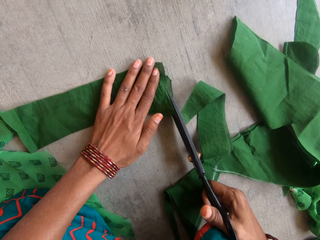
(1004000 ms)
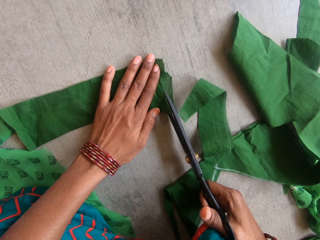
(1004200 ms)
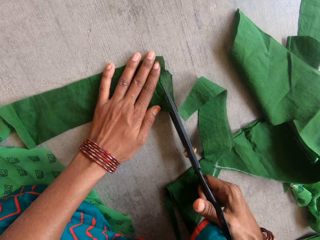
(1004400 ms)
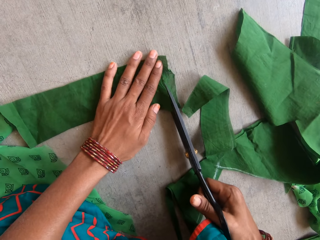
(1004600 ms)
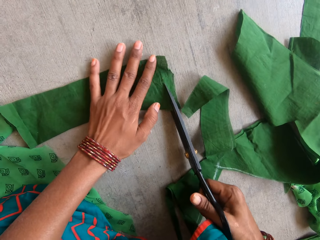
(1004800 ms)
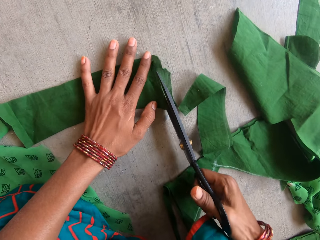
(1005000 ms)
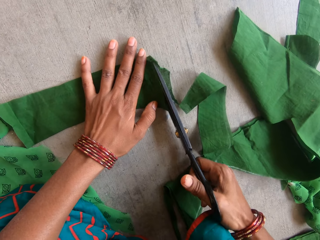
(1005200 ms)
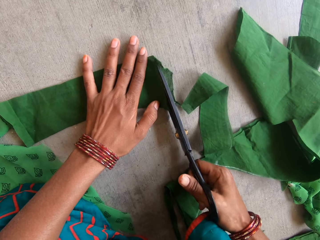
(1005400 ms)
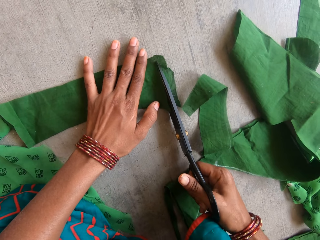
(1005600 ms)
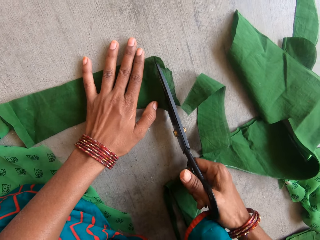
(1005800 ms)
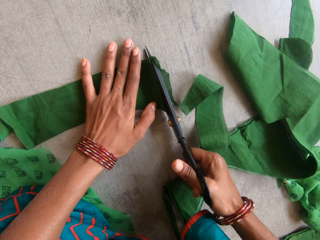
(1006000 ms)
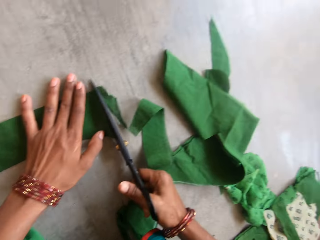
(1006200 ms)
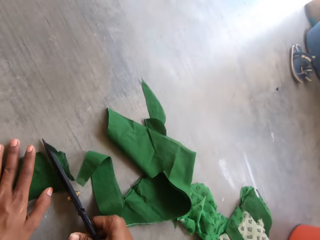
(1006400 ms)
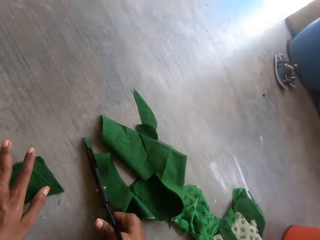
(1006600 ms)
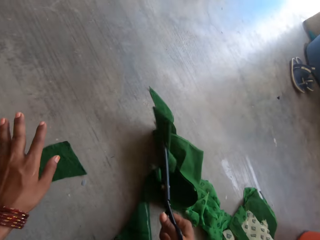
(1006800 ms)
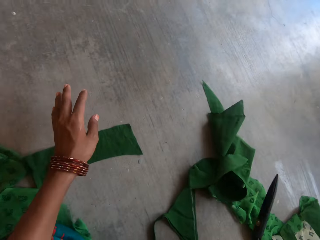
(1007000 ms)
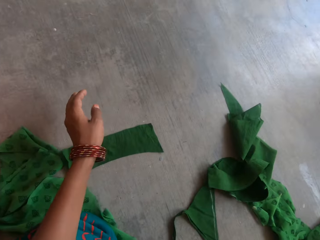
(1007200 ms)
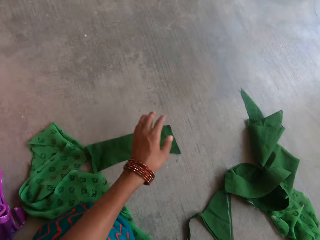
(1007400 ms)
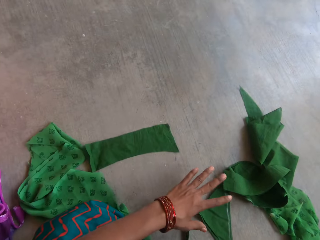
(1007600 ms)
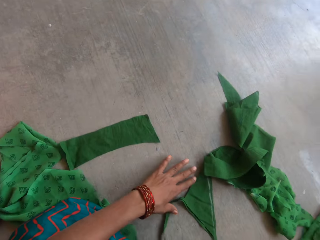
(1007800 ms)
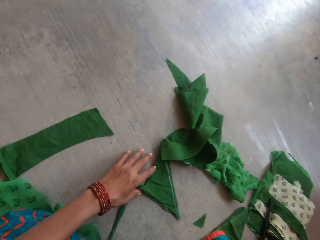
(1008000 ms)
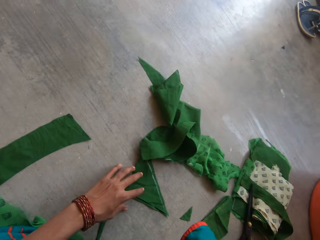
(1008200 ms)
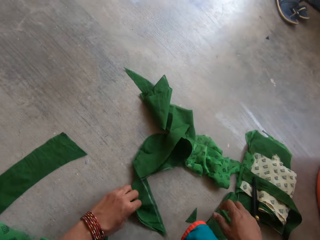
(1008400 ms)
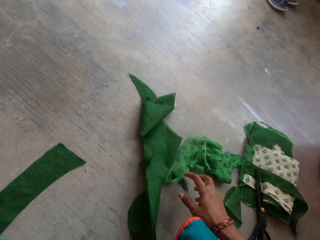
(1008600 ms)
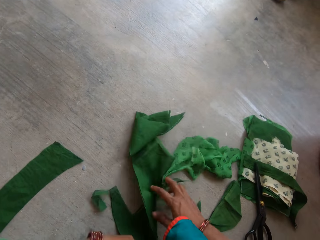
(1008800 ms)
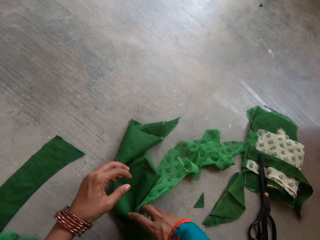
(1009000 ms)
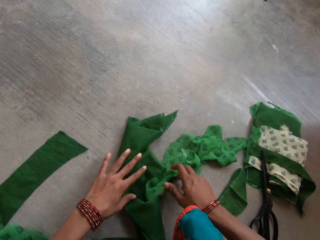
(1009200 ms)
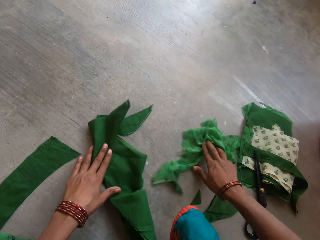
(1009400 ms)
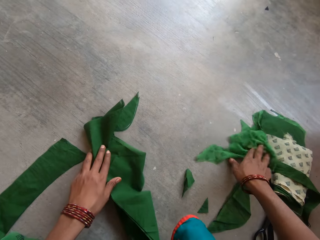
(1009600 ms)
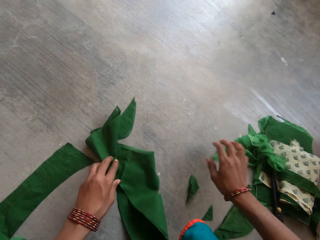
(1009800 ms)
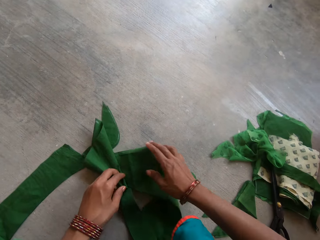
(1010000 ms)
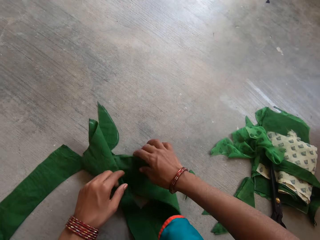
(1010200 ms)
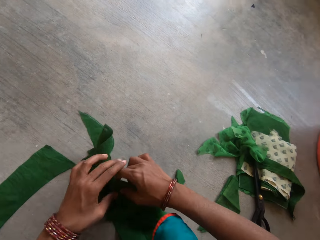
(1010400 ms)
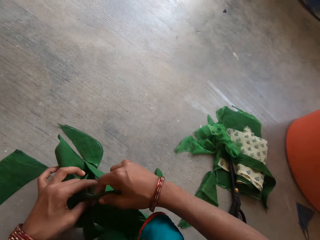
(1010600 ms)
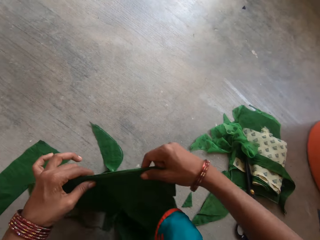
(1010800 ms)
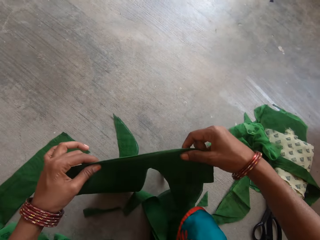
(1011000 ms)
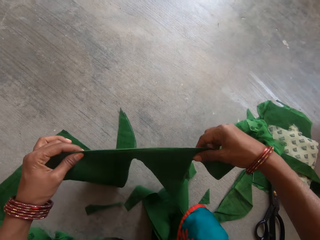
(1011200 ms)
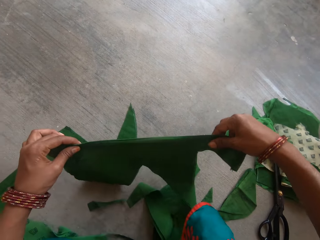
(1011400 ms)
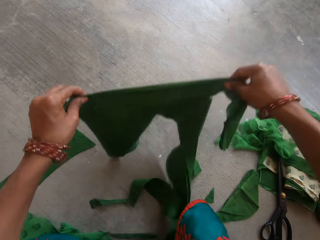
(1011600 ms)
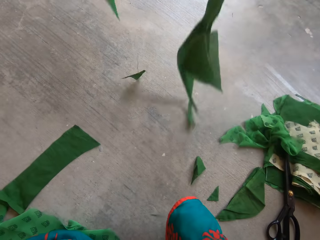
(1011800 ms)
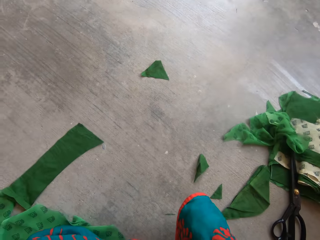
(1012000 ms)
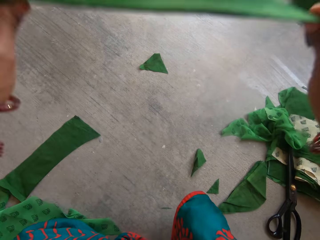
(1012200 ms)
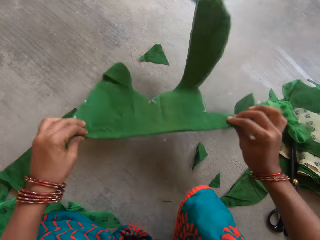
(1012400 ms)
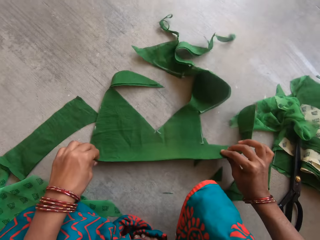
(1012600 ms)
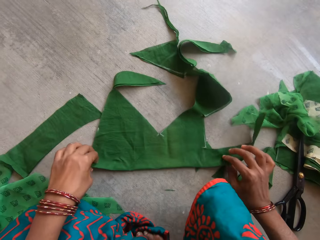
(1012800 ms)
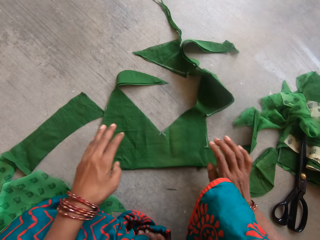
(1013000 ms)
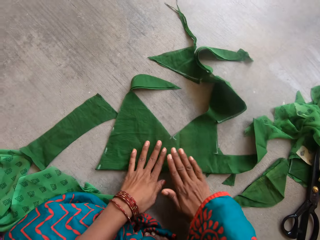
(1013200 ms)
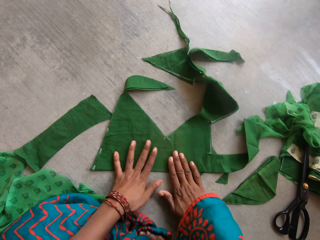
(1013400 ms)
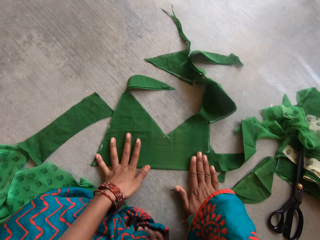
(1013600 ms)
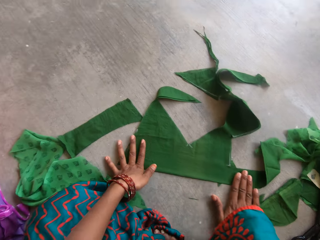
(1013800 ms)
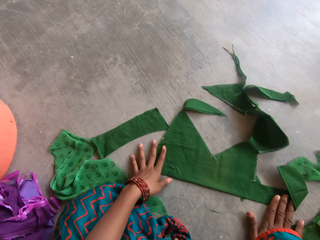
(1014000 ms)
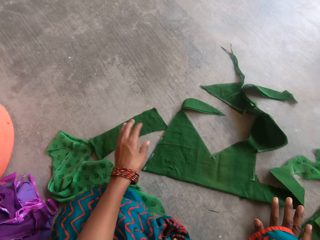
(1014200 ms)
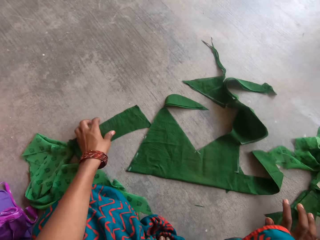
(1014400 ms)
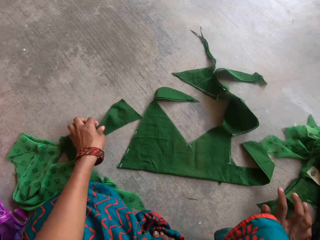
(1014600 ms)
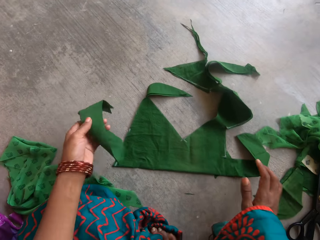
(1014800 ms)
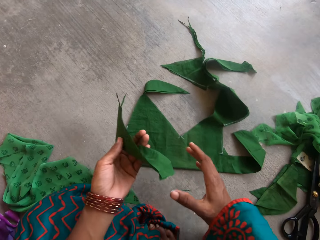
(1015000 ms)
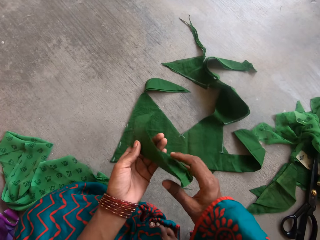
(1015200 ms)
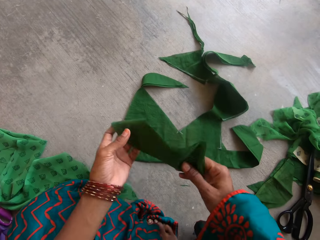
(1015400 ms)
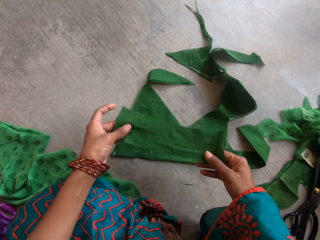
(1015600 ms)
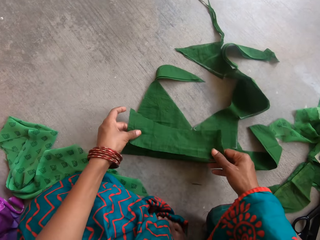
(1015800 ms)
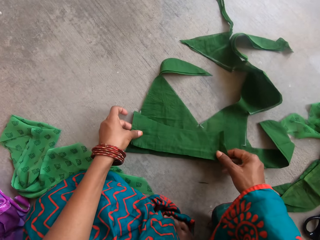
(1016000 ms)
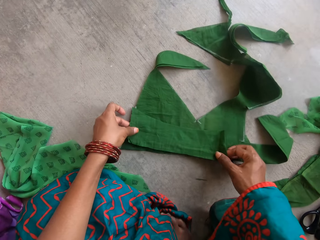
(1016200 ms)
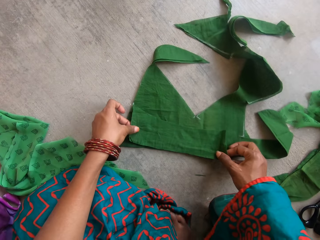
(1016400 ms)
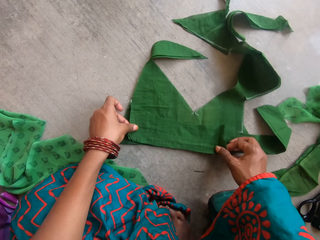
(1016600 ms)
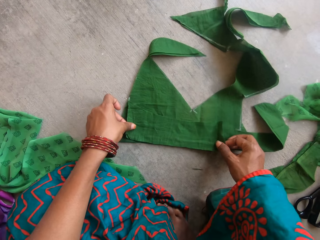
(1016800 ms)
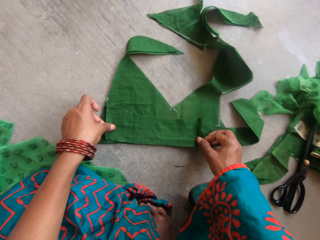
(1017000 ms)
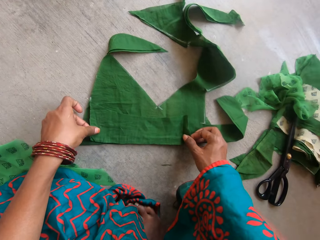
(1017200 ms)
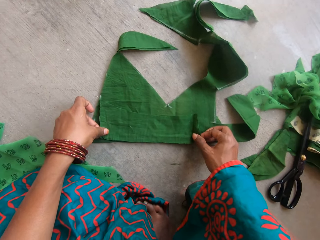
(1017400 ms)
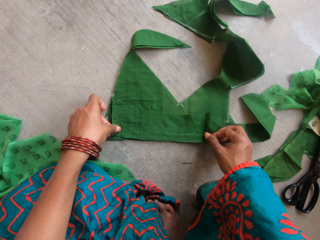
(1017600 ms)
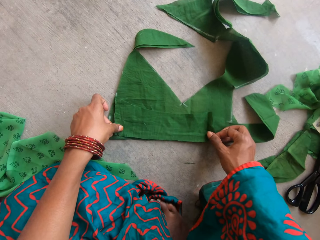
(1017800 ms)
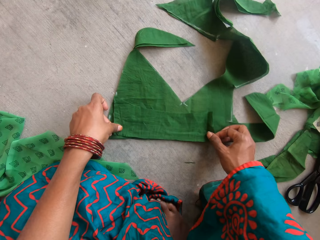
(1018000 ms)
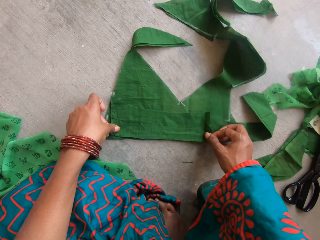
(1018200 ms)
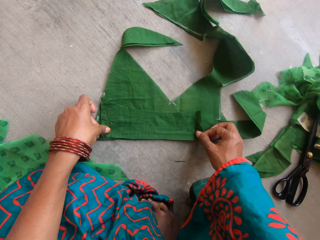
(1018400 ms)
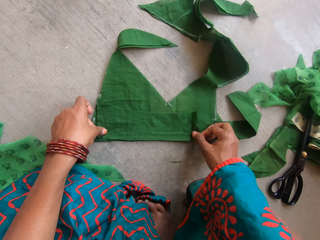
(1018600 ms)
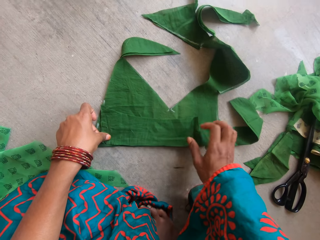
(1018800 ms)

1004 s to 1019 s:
The camera wearer cuts the piece of cloth with a pair of scissors. She drops the pair of scissors on the floor with her right hand. She holds the piece of cloth on the floor and adjusts the fabric pattern on the floor with her hands. She puts the piece of cloth on the floor and holds the piece of cloth on the floor. She picks up the second portion of the fabric pattern on the floor with her left hand. She holds the piece of cloth on the floor and places the second portion of the fabric pattern on the fabric pattern.

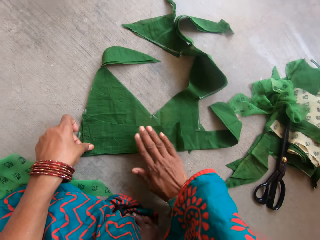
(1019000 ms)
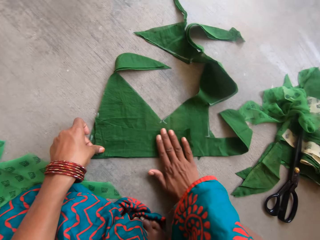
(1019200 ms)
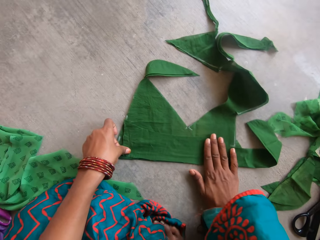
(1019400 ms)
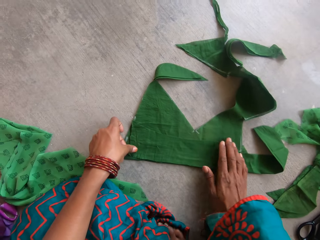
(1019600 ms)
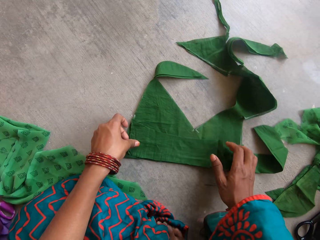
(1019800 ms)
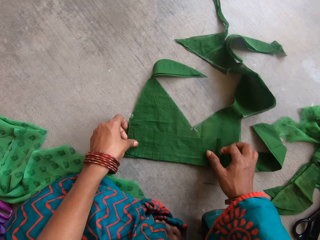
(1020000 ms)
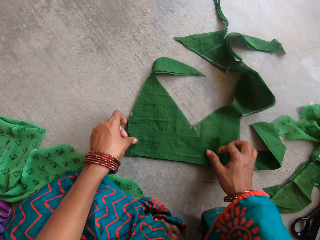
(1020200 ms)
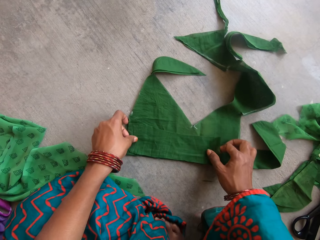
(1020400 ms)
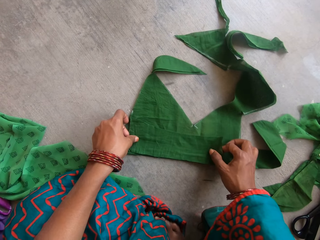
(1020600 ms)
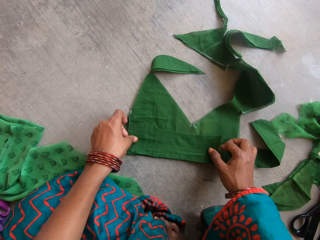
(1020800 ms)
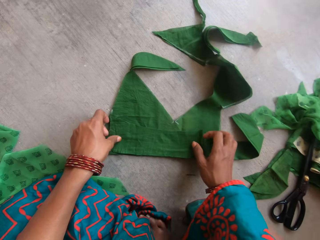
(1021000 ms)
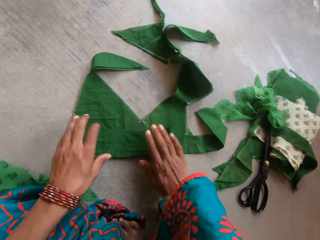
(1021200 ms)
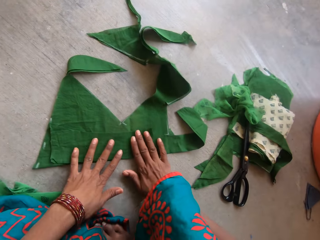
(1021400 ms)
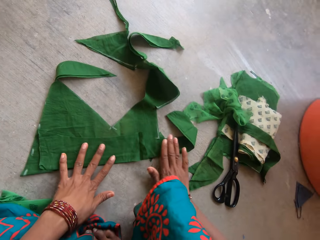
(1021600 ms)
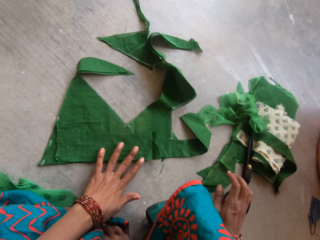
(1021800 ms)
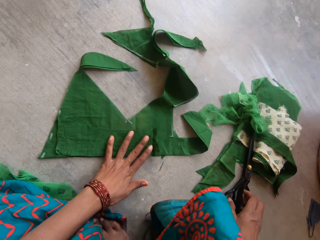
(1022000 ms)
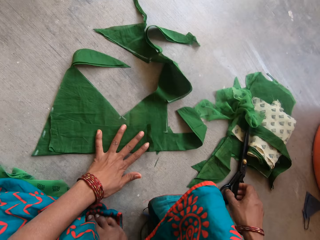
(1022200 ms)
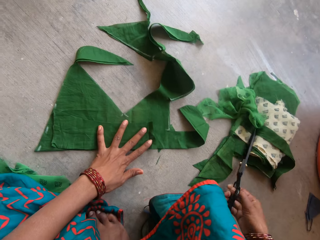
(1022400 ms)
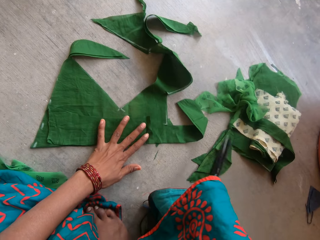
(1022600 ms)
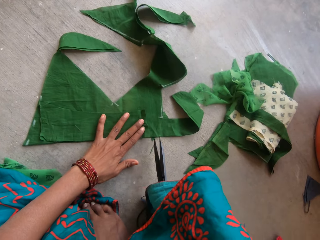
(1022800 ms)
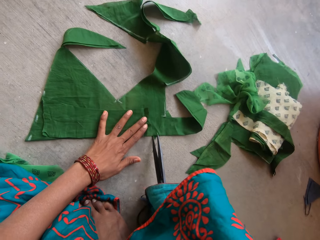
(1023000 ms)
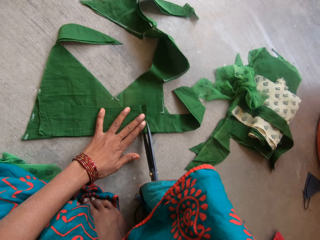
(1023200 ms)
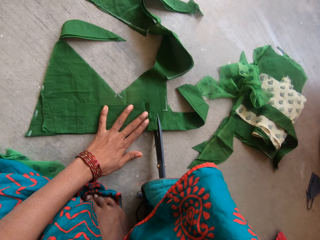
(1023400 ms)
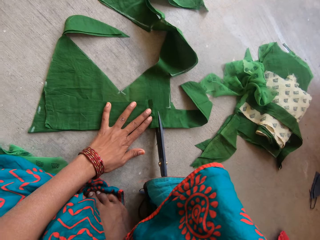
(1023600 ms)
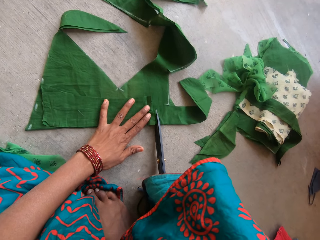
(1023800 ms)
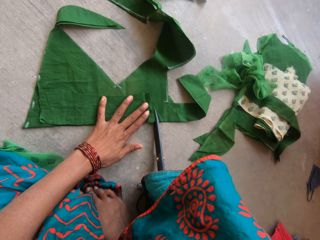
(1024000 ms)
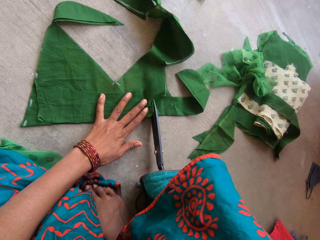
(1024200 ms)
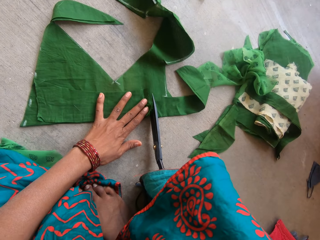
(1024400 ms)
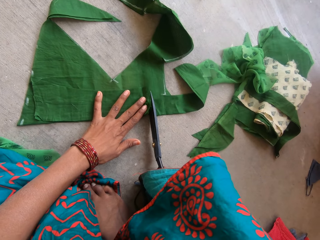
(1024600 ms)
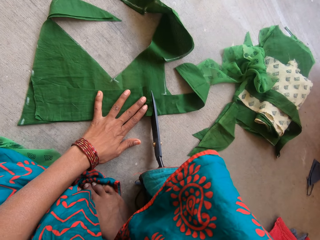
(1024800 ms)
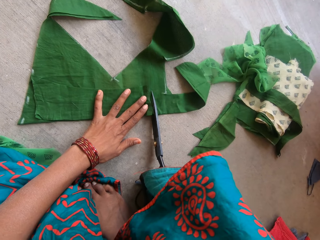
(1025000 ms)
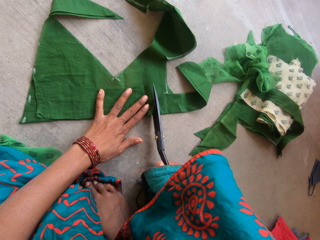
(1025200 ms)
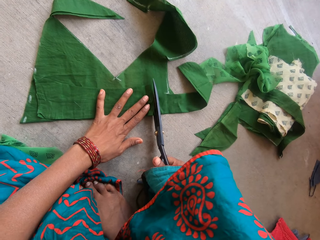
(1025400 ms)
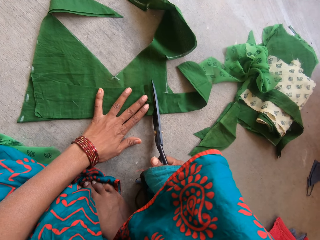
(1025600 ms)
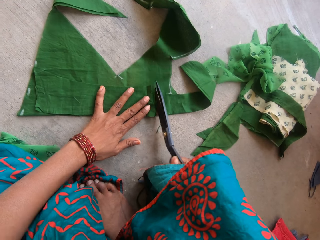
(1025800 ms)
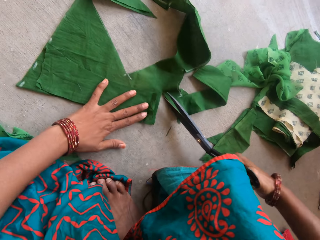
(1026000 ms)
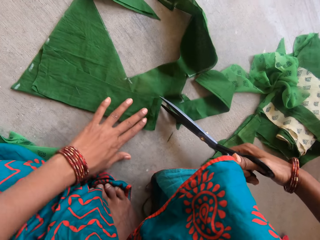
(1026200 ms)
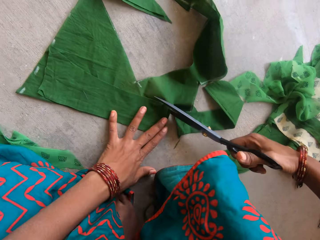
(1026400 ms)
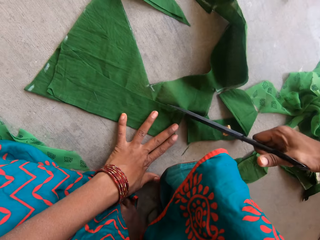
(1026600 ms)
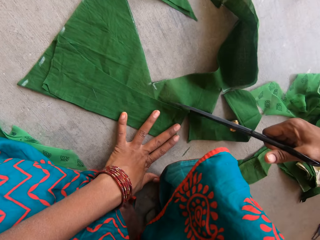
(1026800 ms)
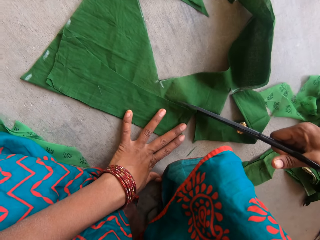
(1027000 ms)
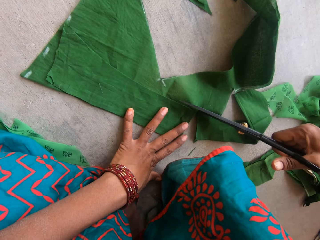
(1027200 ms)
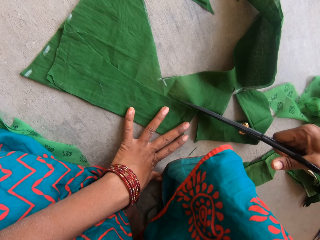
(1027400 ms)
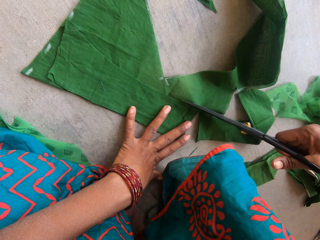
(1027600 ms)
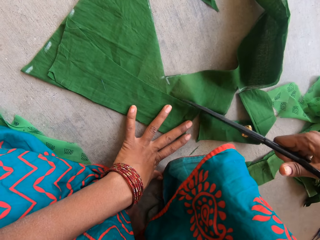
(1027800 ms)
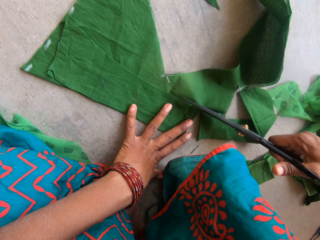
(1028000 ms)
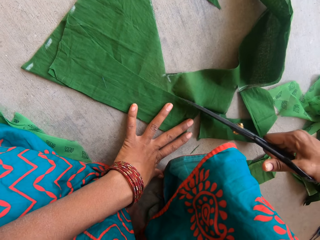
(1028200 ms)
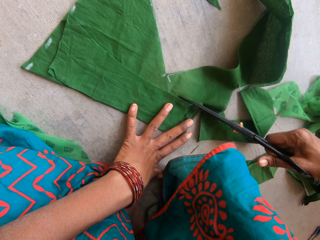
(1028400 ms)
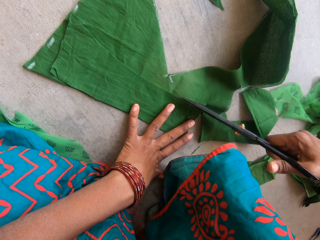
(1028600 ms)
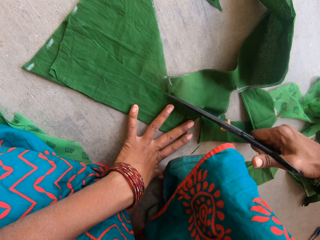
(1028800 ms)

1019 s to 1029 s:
The camera wearer holds the piece of cloth on the floor. She picks up the pair of scissors on the floor with her right hand. She cuts out the shape of the second portion of the fabric pattern from the fabric pattern with the pair of scissors in her hands.
